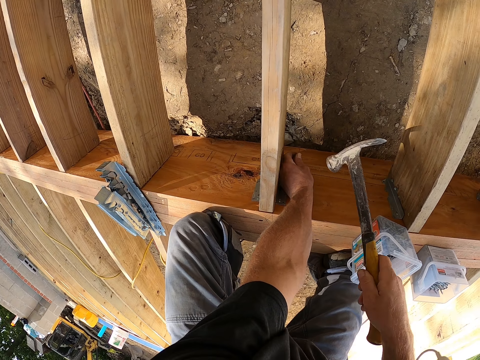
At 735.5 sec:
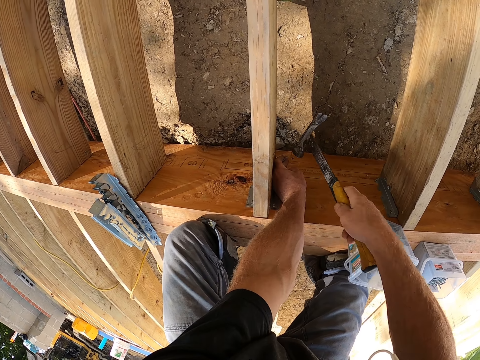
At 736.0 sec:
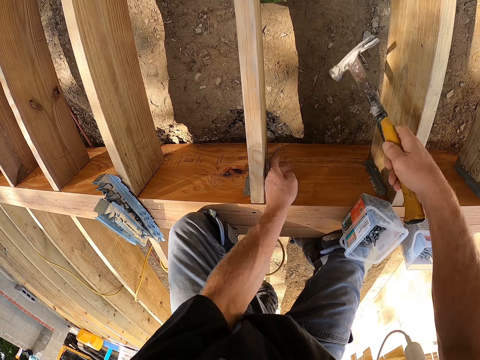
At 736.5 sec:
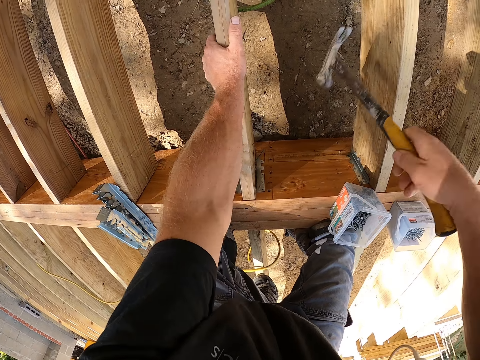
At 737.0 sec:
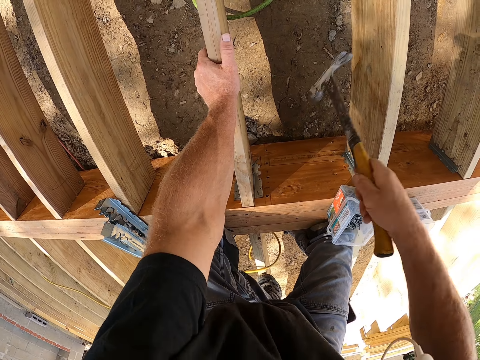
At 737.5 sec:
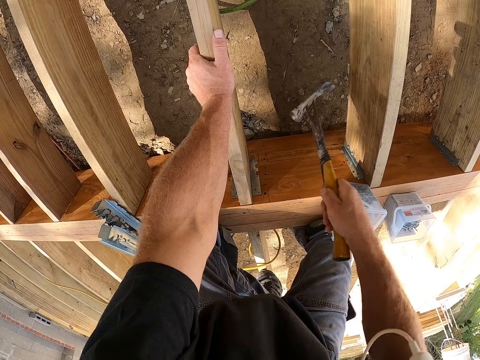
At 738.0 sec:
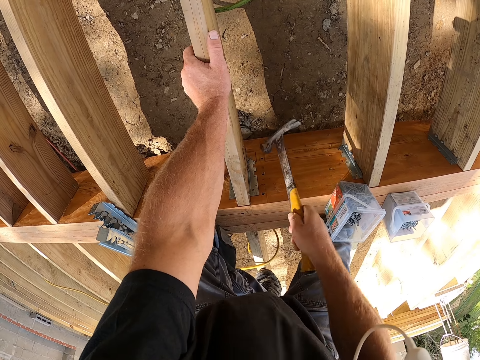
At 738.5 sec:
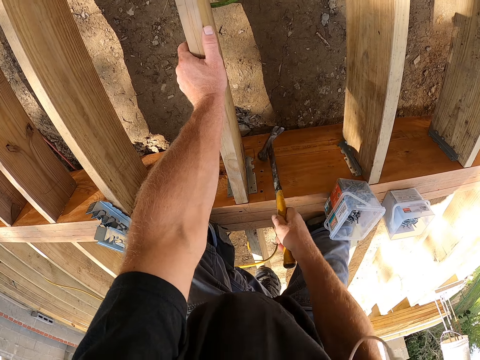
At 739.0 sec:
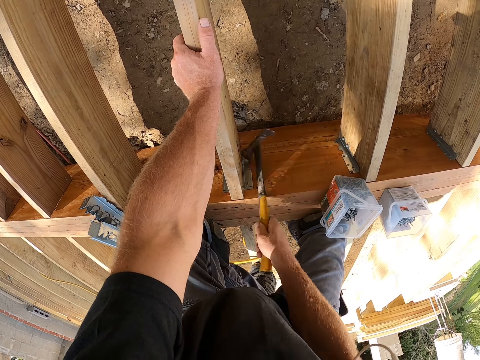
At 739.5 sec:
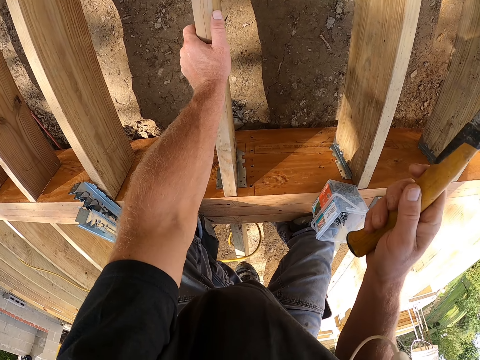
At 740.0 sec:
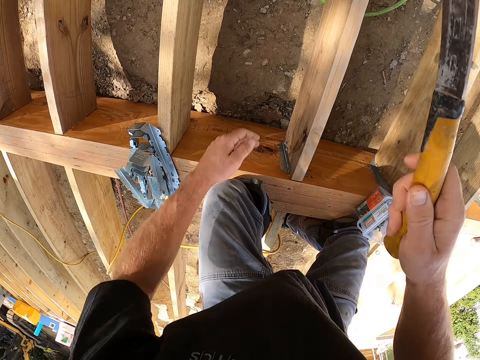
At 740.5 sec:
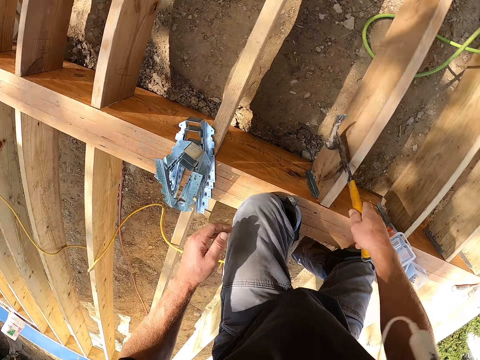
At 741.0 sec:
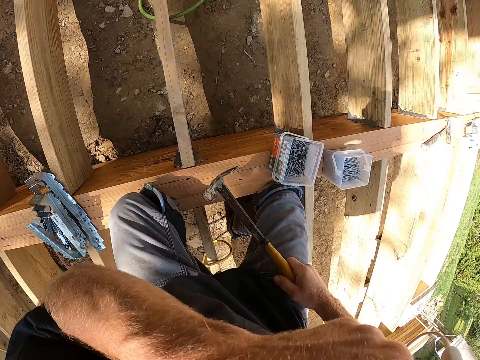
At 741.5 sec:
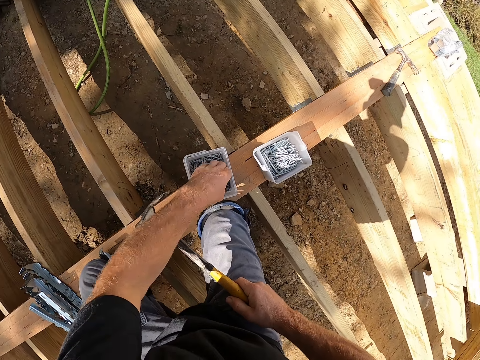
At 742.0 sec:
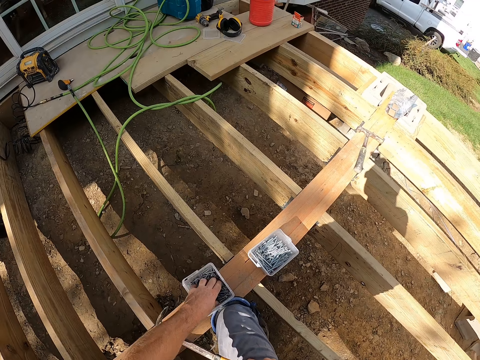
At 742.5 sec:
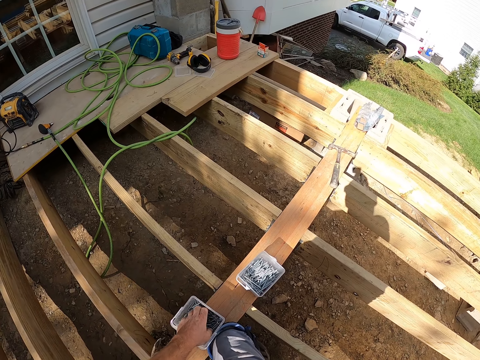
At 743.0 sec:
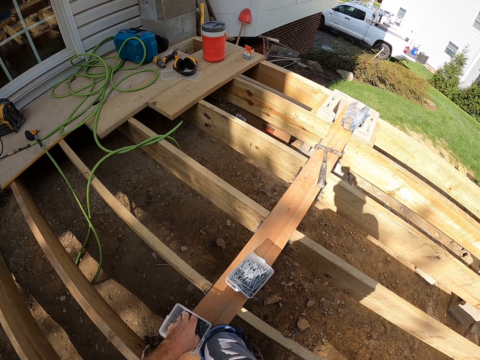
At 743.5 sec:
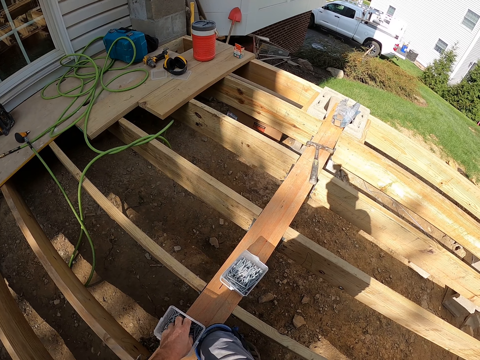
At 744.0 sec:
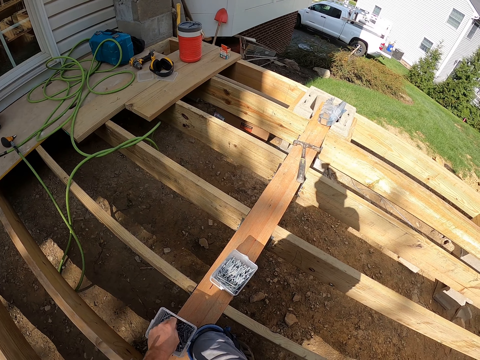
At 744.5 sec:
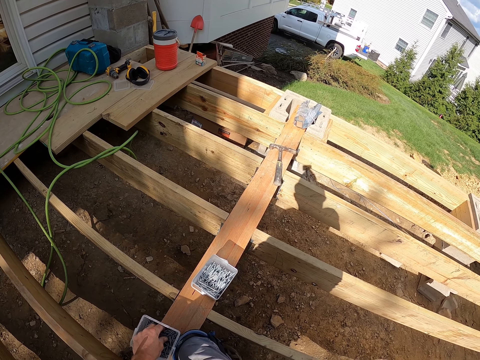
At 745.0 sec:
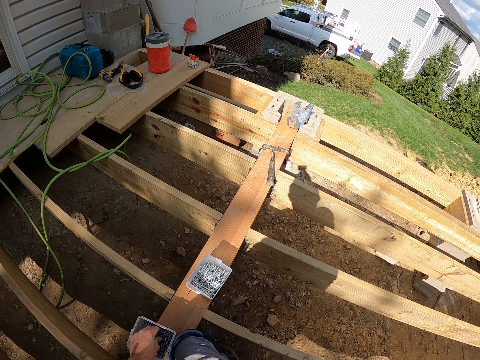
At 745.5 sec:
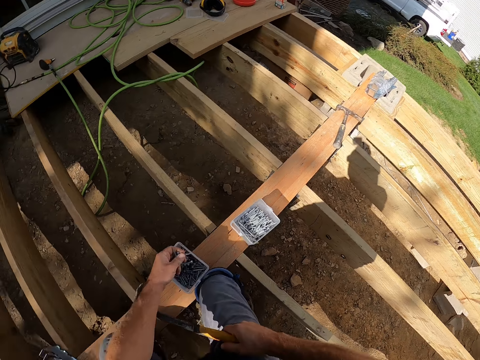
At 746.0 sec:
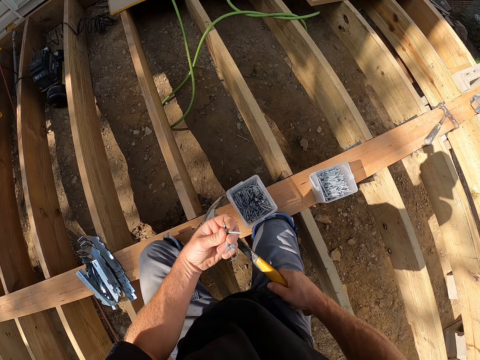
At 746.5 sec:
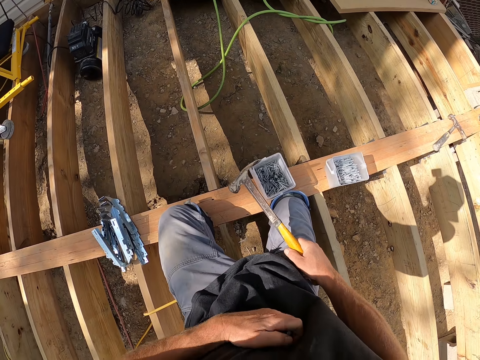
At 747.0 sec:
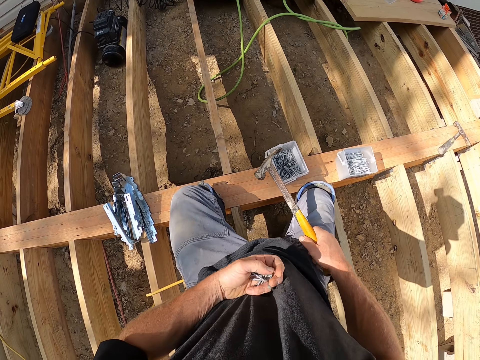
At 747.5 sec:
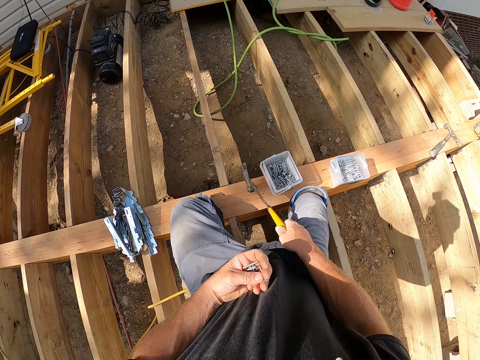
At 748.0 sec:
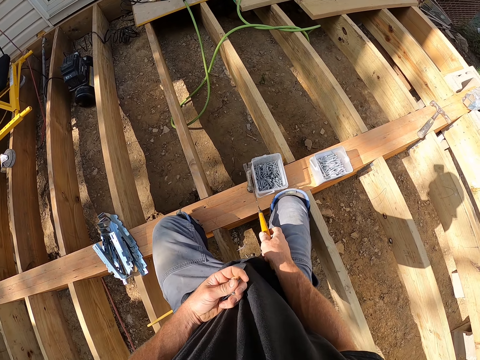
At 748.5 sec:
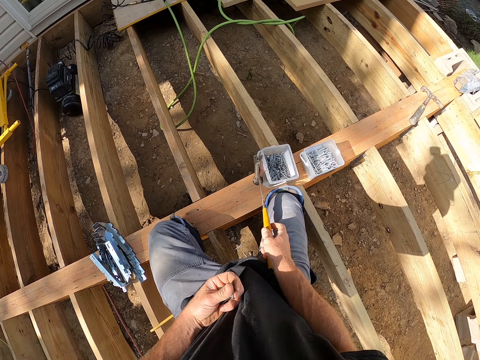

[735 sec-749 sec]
The camera wearer hammers the nail with a claw hammer. He holds a wood plank. He hammers the nail with the claw hammer. He pulls his hand off the wood plank. He hammers the nail with the claw hammer. He lifts his hand off the wood plank. He picks nails from the container. He puts the nails on his stomach.

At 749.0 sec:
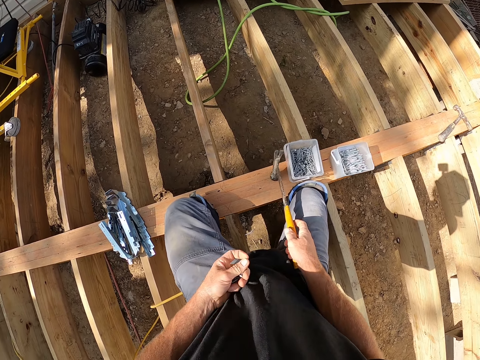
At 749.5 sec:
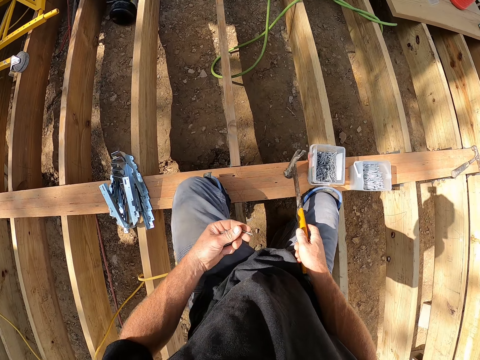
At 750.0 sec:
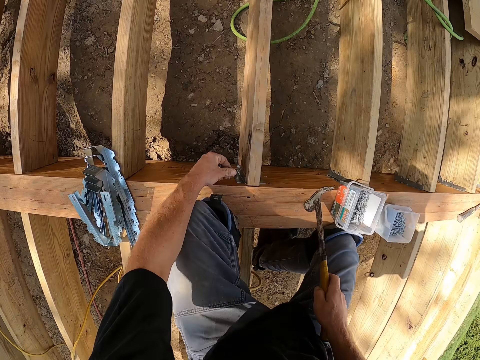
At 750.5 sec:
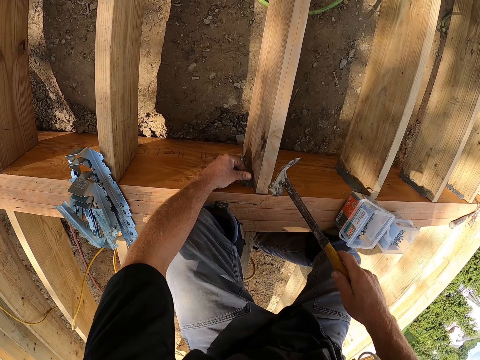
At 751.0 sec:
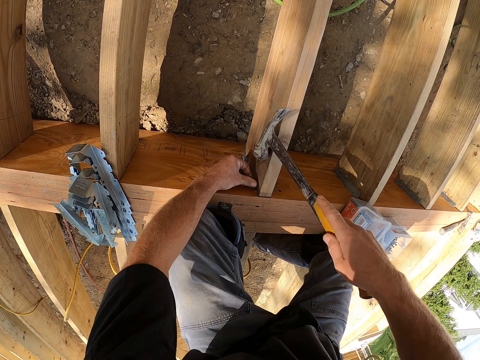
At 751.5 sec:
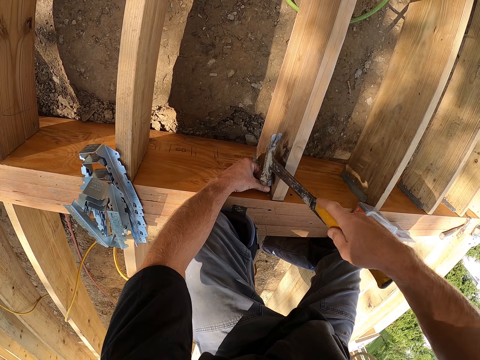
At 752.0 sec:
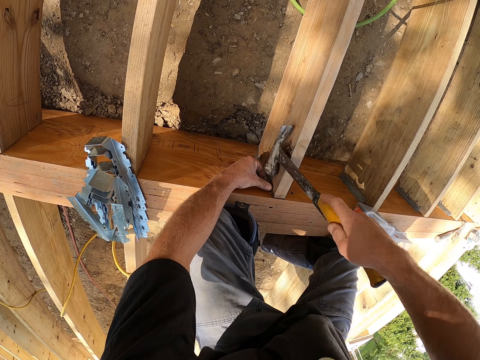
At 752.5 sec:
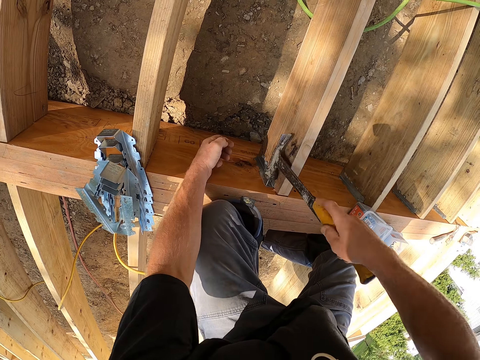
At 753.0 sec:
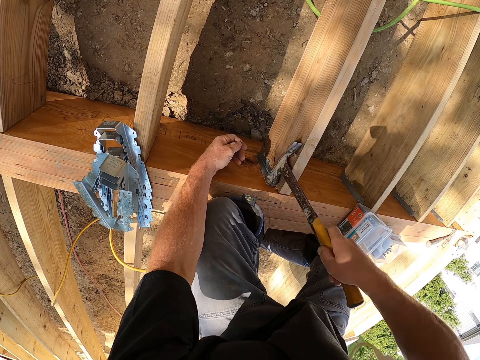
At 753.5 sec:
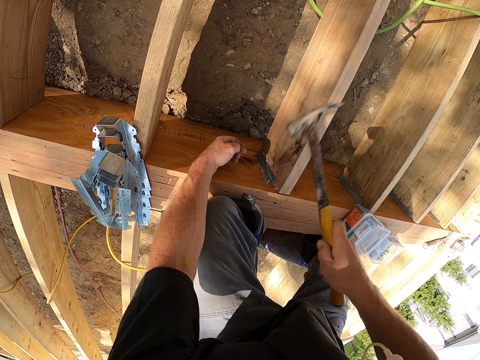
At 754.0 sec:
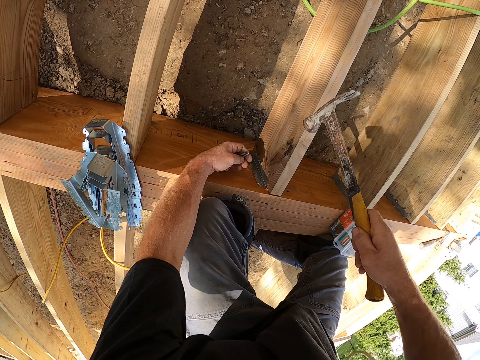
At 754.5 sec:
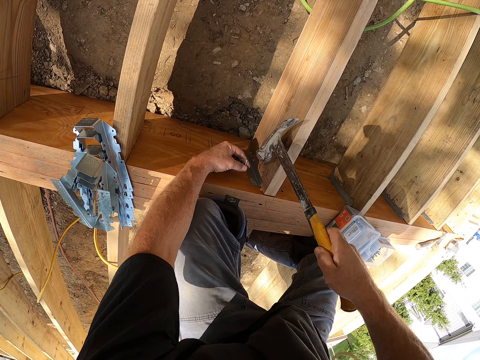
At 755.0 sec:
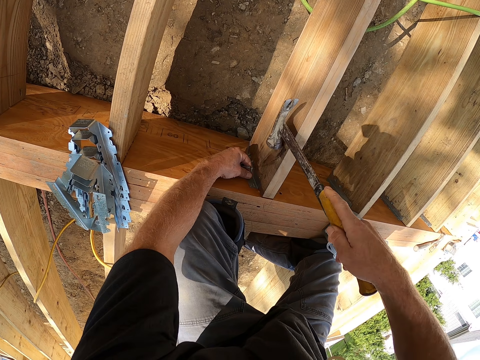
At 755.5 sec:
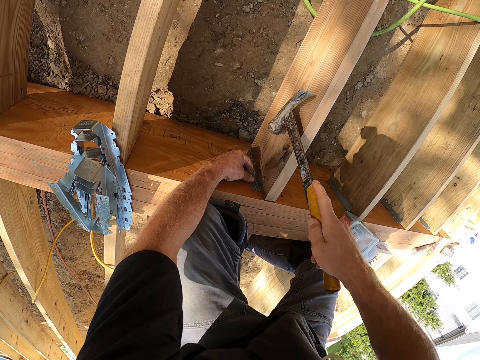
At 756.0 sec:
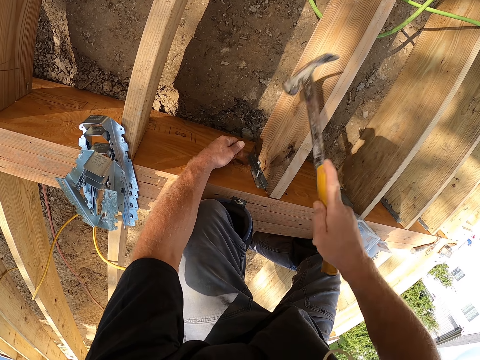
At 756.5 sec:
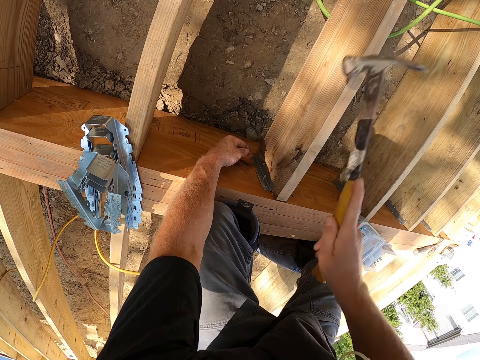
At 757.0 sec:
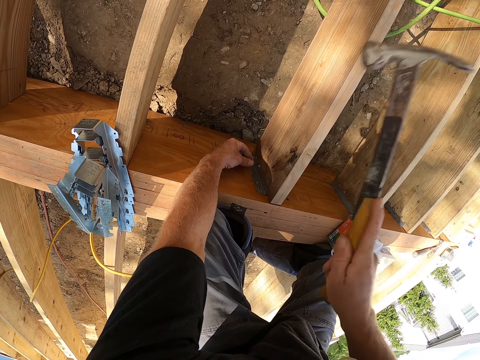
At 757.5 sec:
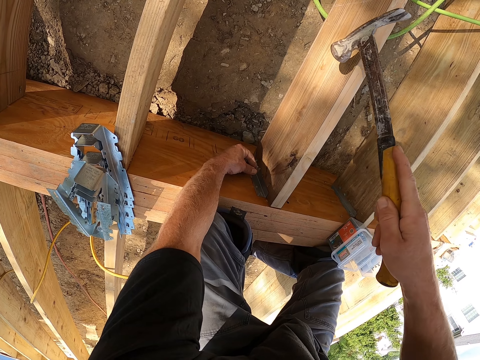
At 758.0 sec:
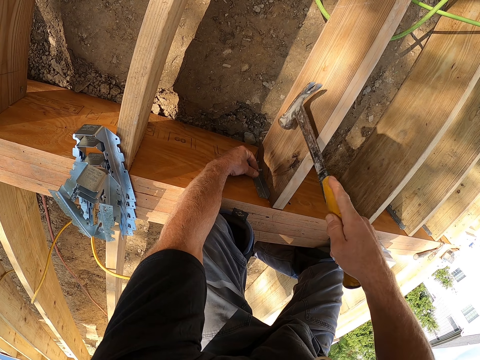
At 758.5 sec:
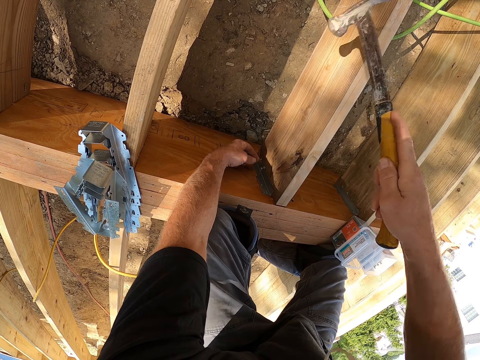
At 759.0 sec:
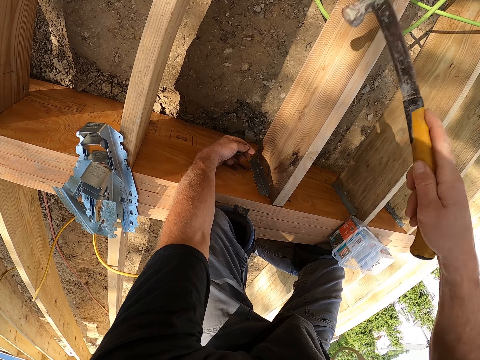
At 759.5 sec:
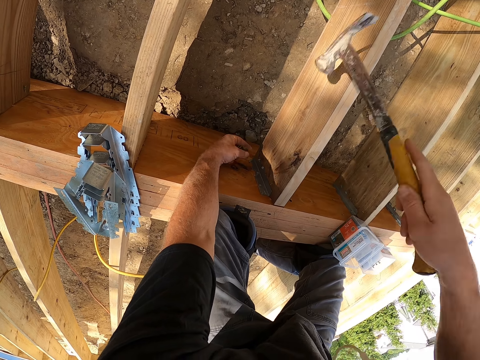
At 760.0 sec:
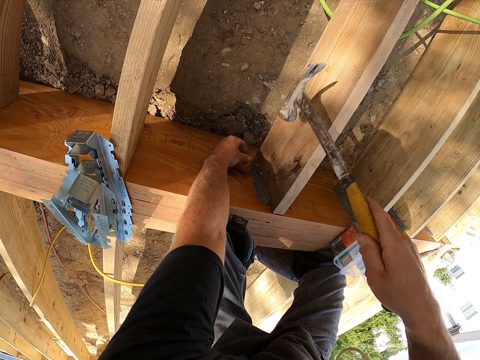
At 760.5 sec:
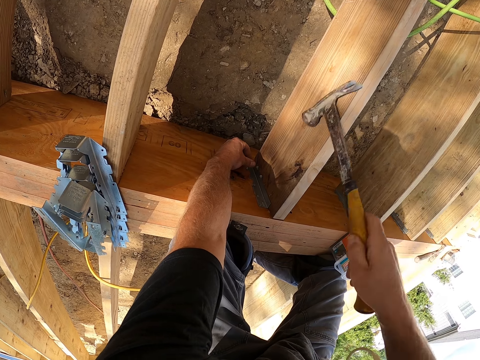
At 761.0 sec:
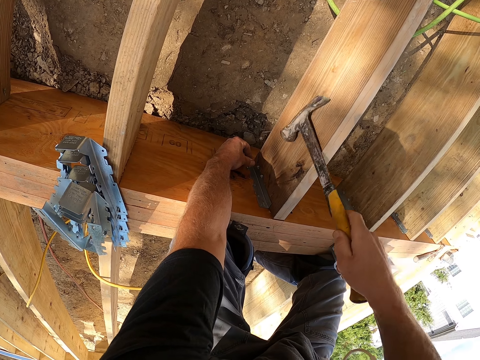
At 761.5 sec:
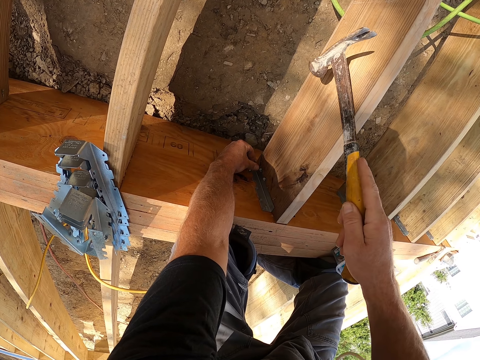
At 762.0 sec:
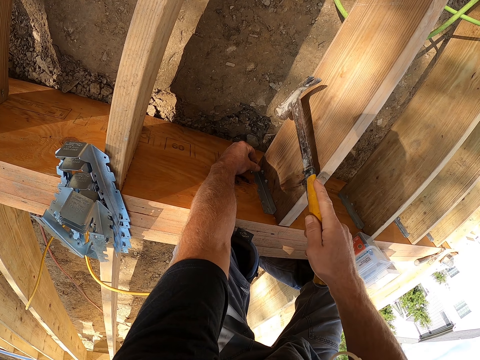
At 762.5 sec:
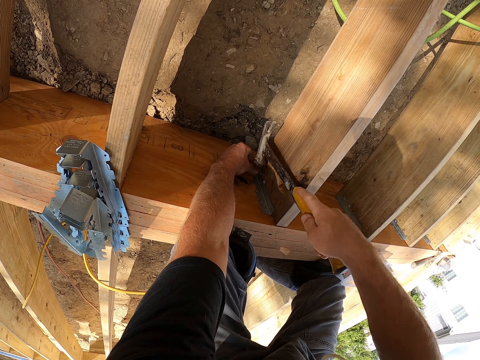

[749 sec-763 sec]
The camera wearer pushes the nail container with the claw hammer. He puts the nail on a support clip. He hammers the nail with the claw hammer. He pulls his hand off the nail. He hammers the nail with the claw hammer. He puts the nail on the support clip. He hammers the nail with the claw hammer. He pulls his hand off the nail. He hammers the nail with the claw hammer. He puts the nail on the support clip. He hammers the nail with the claw hammer. He pulls his hand off the nail. He hammers the nail with the claw hammer. He puts the nail on the support clip. He hammers the nail with the claw hammer.
